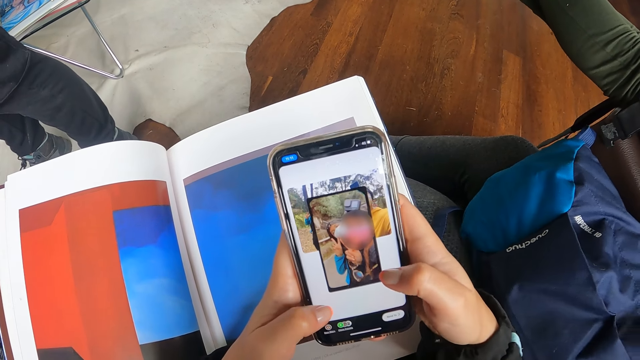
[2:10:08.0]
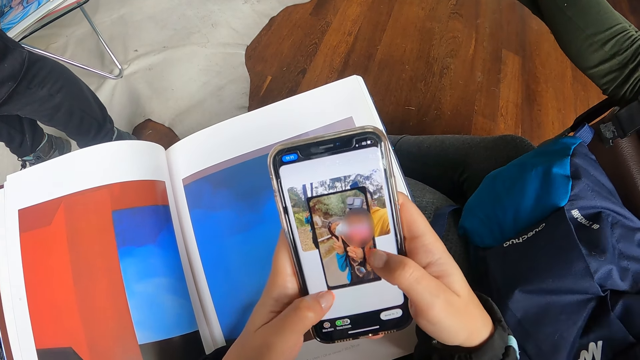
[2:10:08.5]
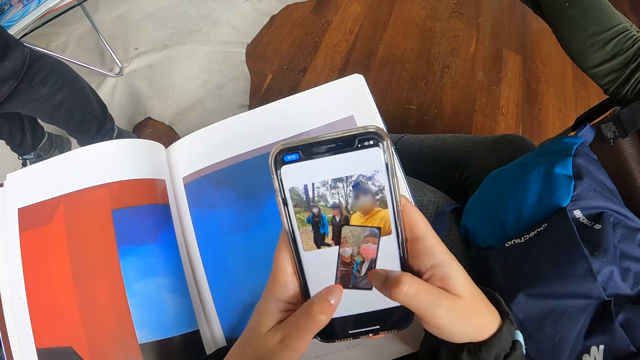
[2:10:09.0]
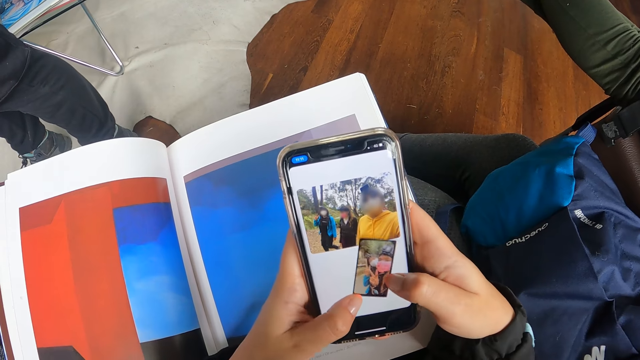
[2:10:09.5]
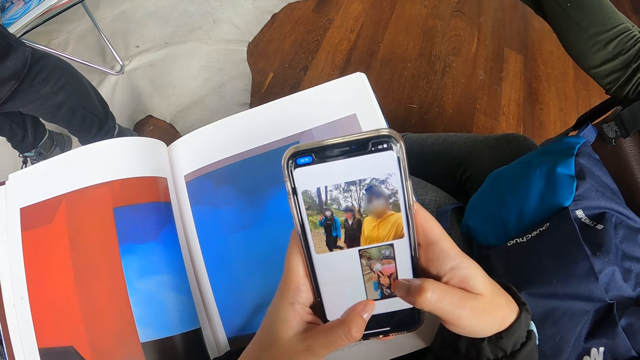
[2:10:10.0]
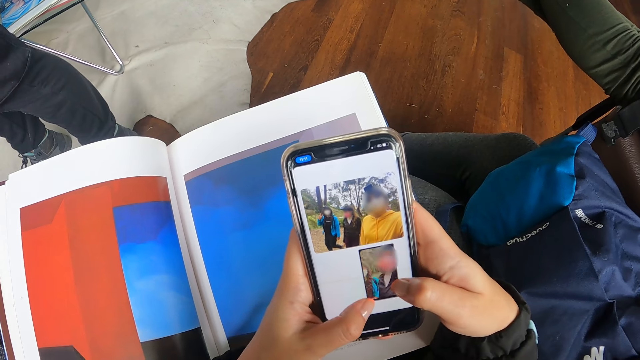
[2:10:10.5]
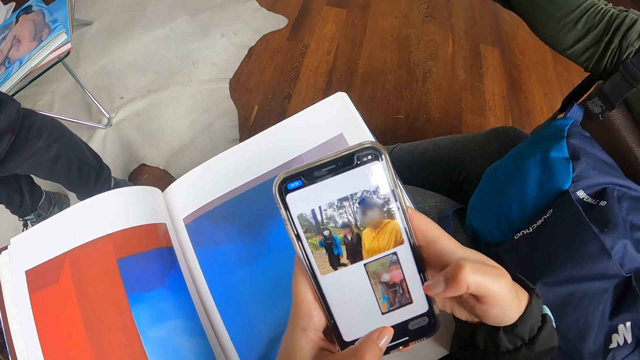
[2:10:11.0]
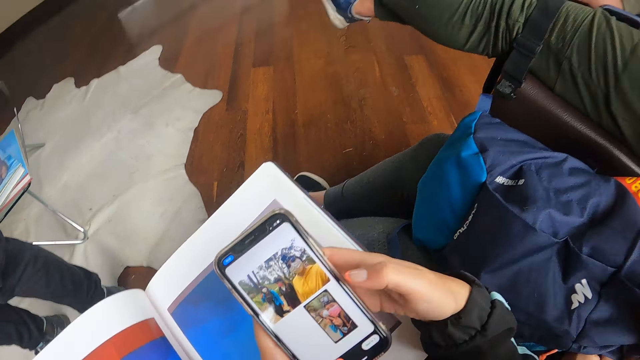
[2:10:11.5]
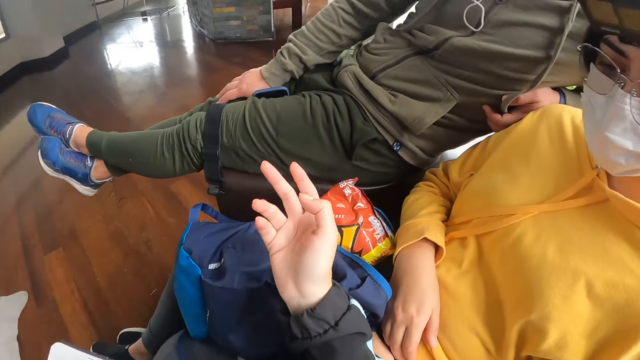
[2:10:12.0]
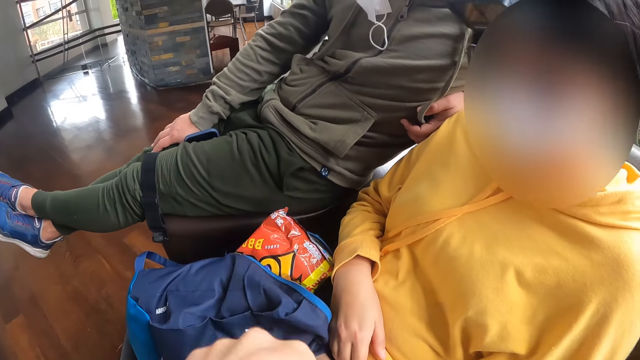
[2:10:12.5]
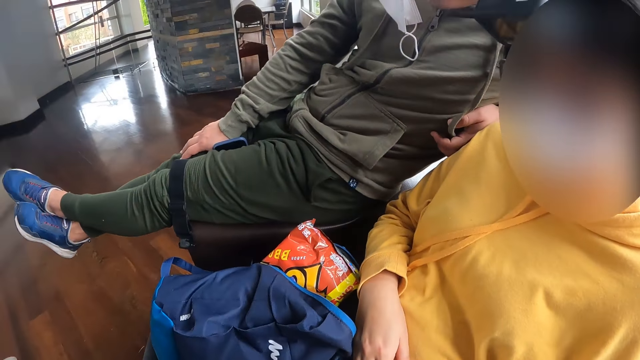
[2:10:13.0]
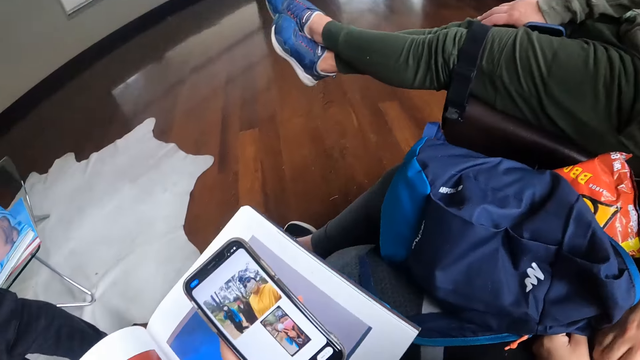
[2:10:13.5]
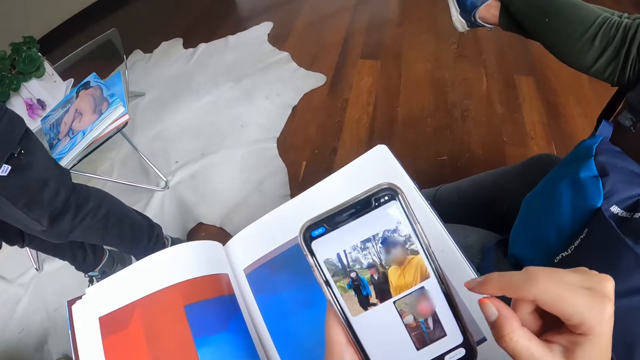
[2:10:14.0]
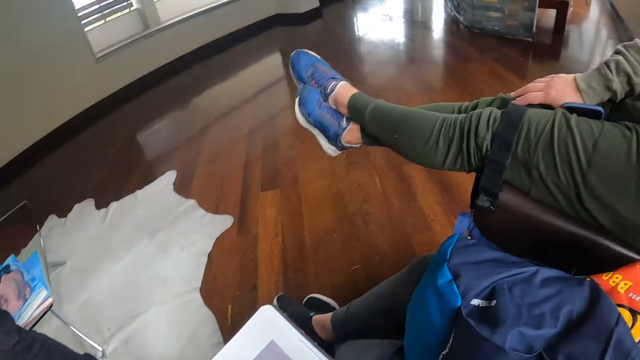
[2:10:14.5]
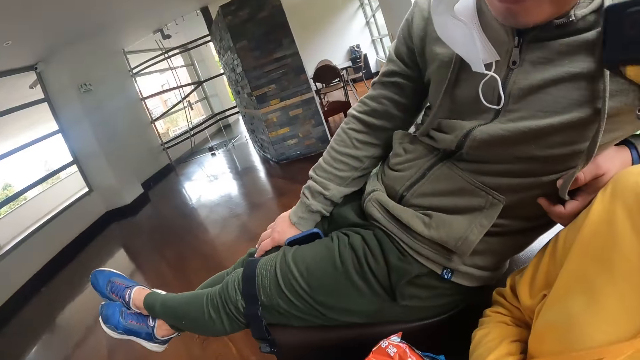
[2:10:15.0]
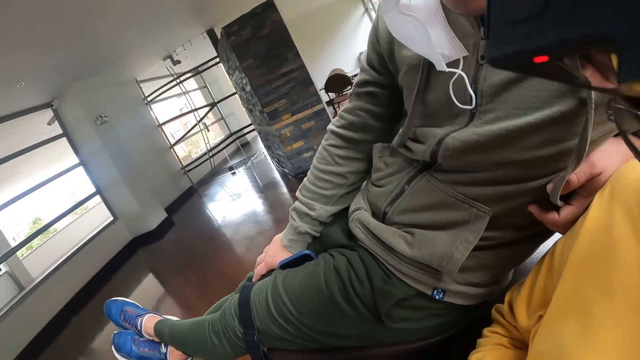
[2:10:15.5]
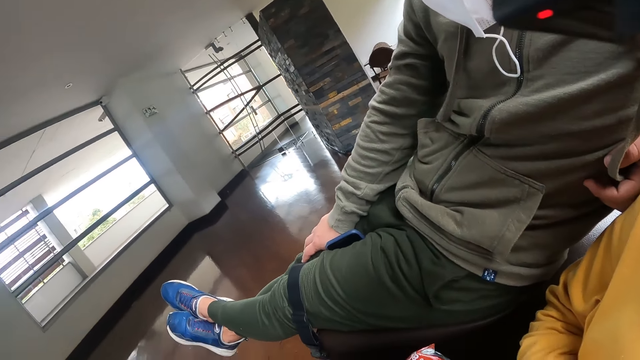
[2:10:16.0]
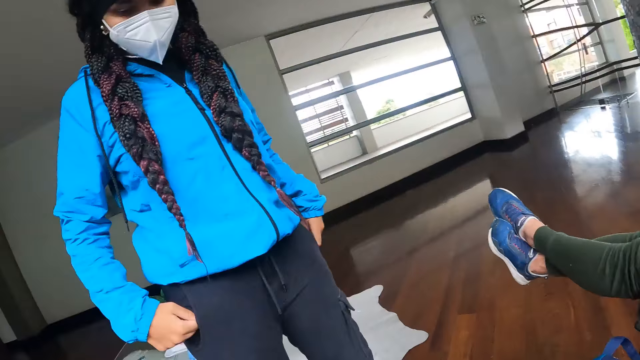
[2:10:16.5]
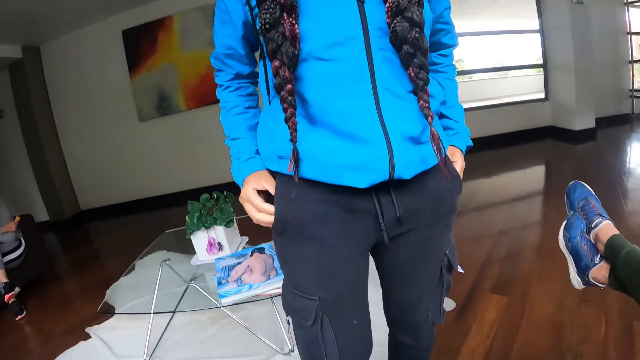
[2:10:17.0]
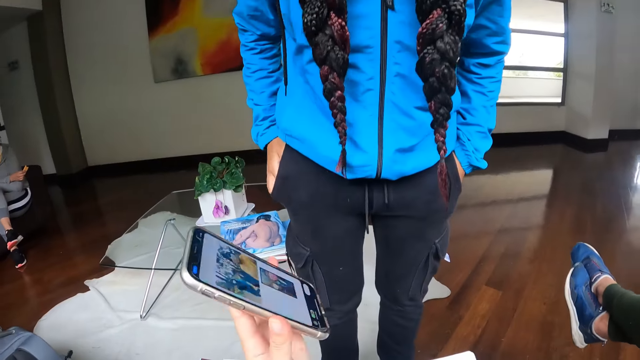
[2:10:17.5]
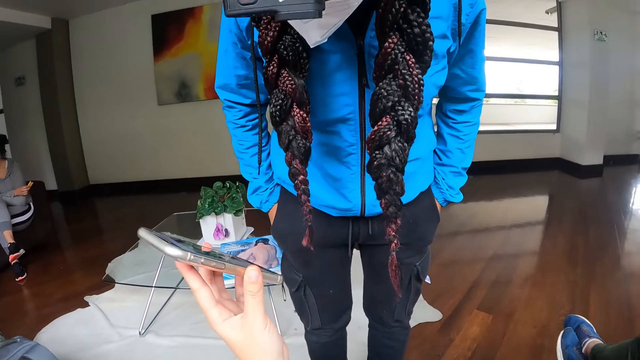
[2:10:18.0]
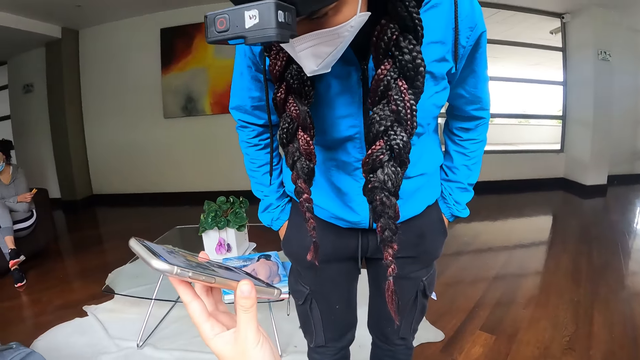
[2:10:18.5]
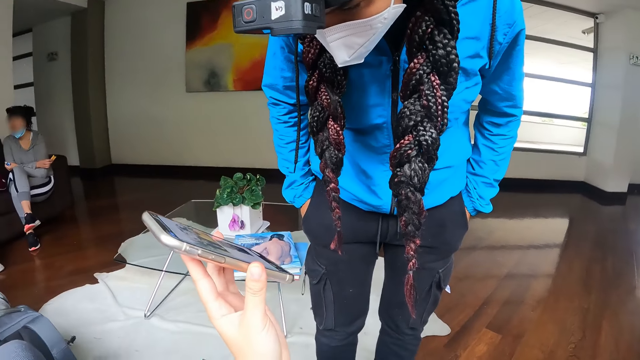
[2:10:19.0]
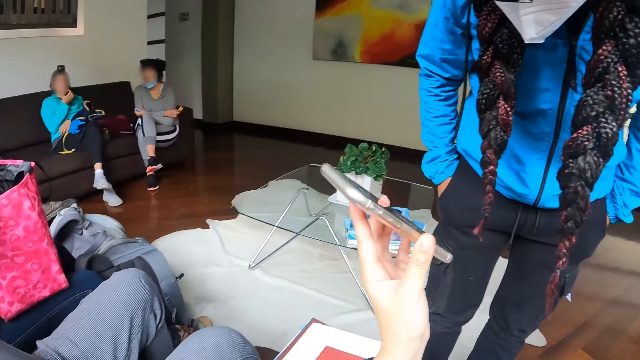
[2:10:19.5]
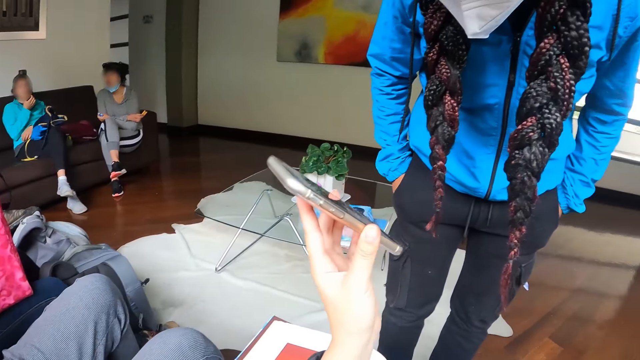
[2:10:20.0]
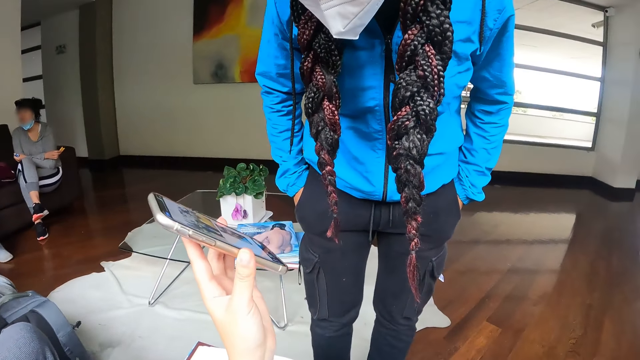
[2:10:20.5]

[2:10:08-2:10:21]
The camera wearer touches on the phone. She drags a file on the phone. She talks to a woman. She moves her right hand. She looks around. She points her phone to another woman with her left hand.

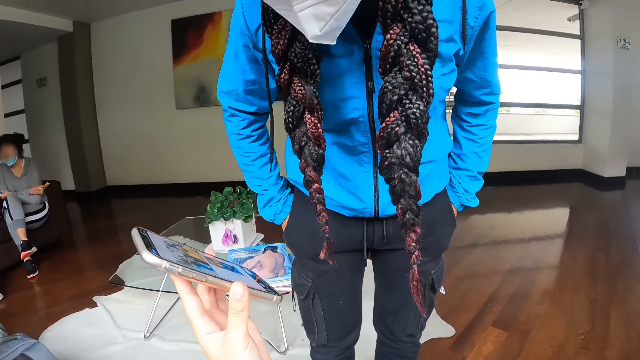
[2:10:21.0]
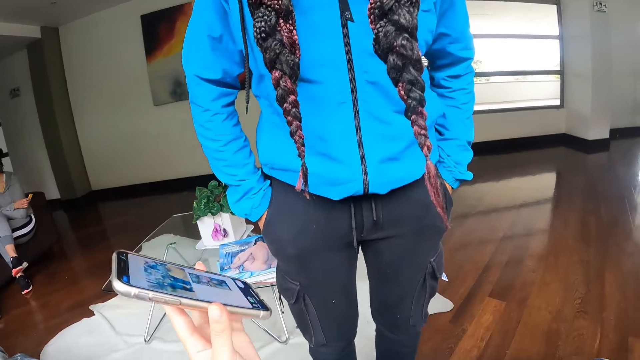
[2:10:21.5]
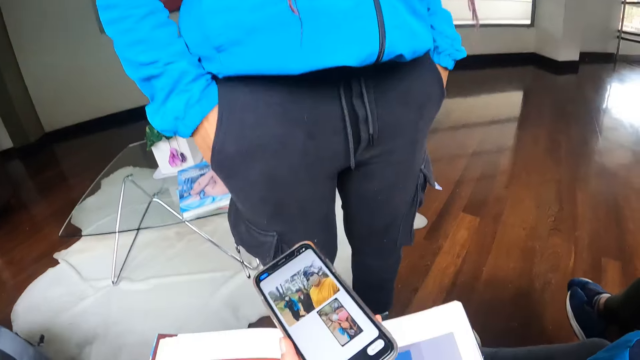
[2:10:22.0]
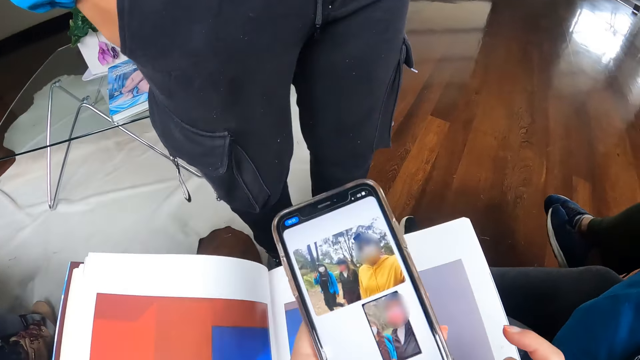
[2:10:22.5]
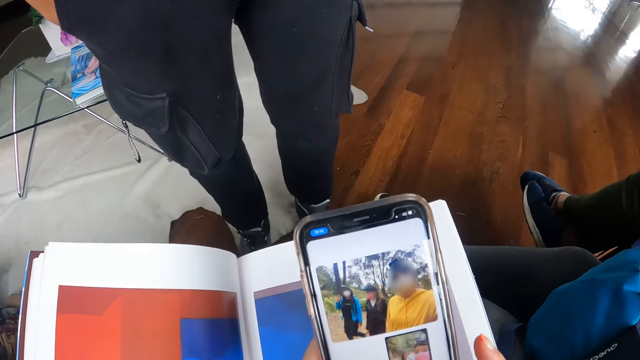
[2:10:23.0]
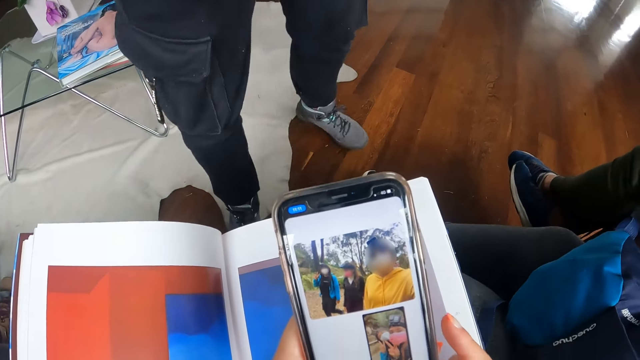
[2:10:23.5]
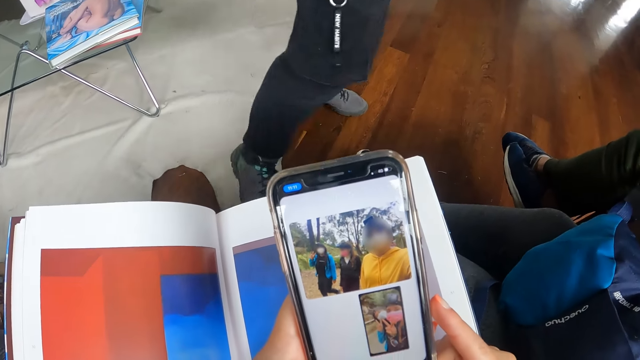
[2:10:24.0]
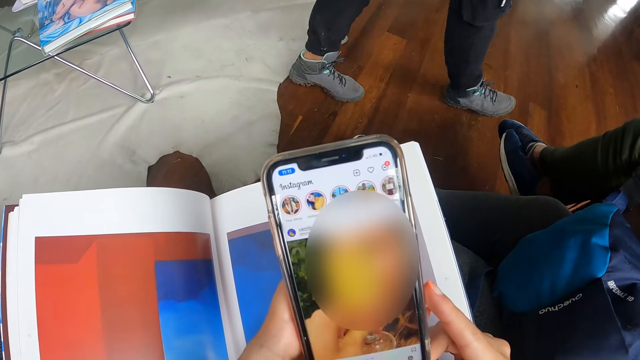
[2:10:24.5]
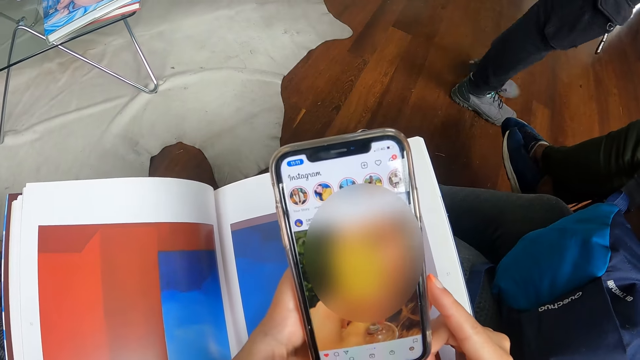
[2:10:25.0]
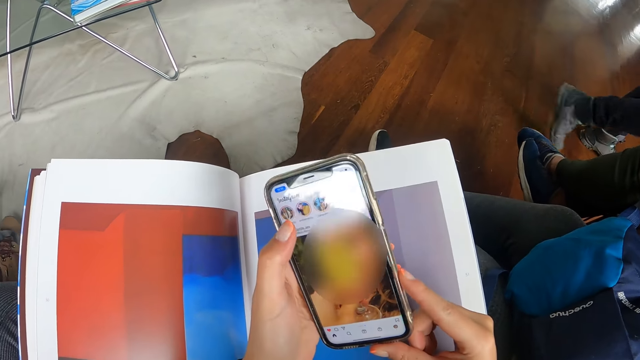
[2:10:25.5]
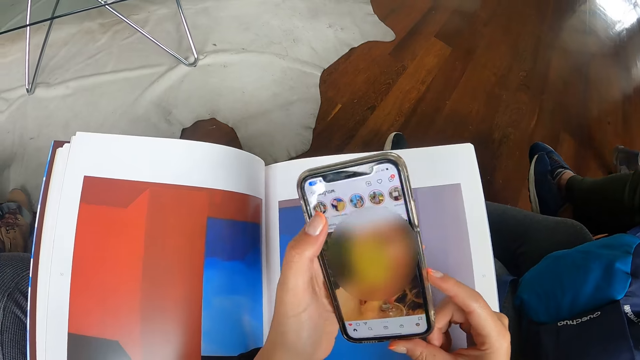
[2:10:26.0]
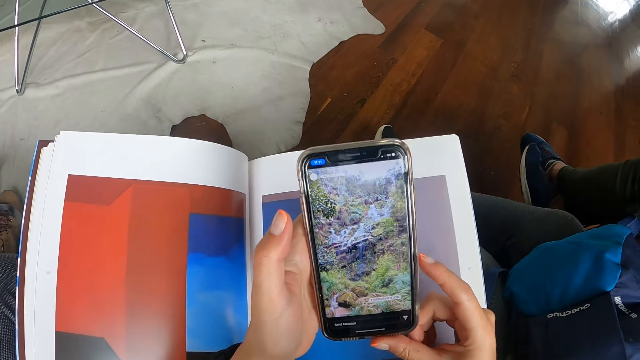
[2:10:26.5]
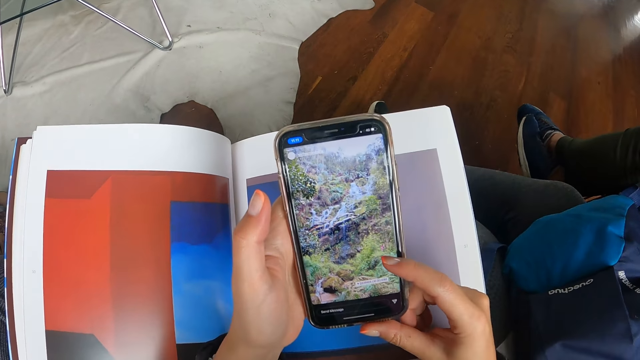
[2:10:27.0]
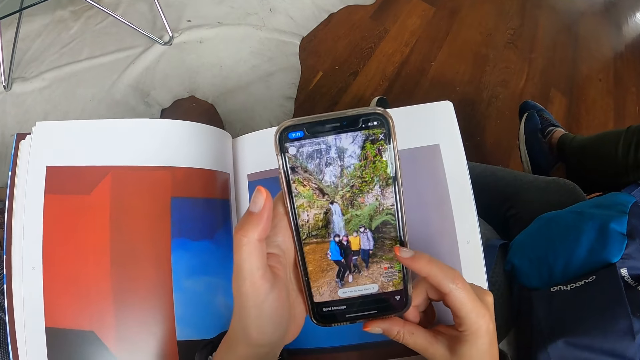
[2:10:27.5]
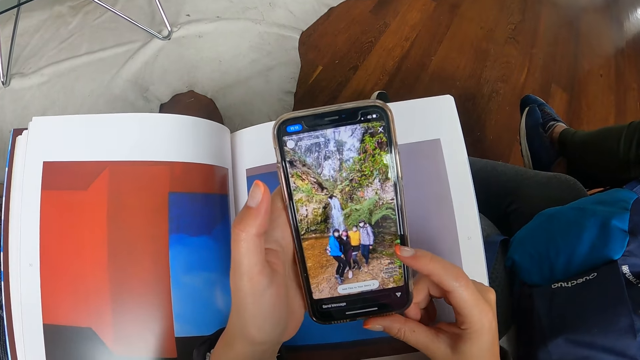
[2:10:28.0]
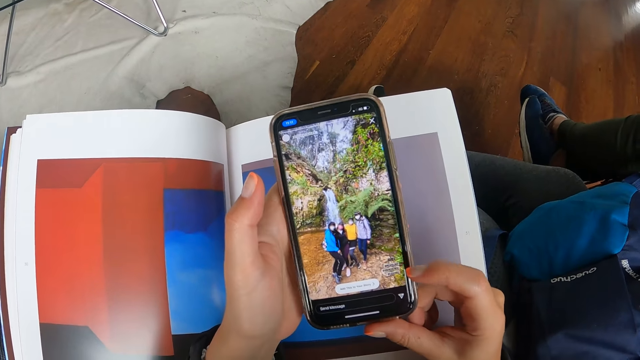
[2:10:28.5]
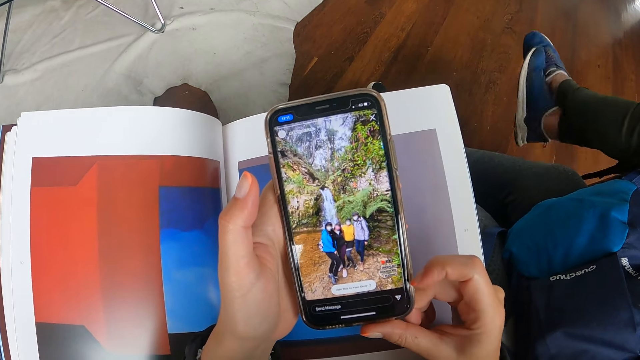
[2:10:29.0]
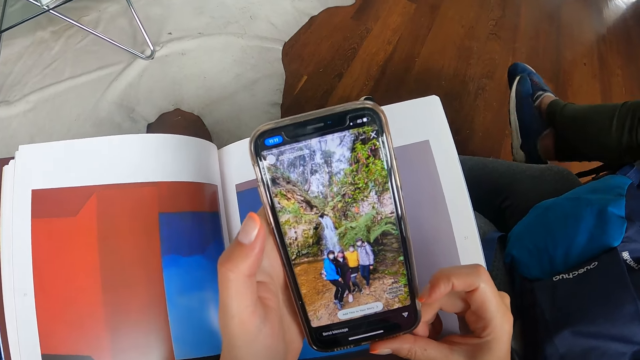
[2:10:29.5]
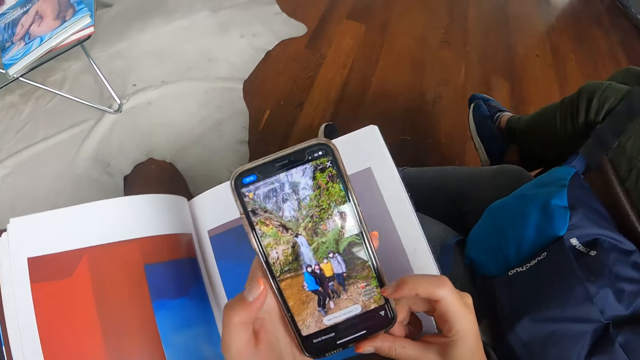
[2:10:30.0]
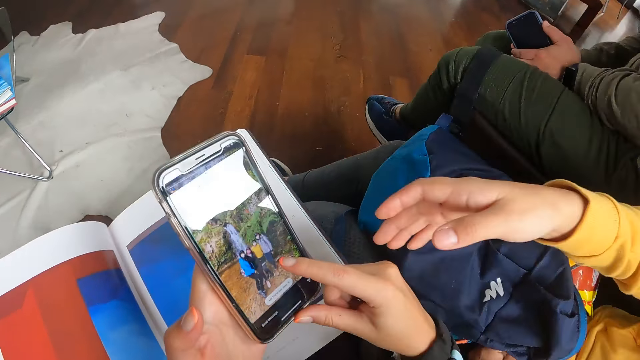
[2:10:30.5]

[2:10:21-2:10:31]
The camera wearer shows the phone to a woman. She operates the phone in her hands. She touches on the phone. She looks on the phone.
